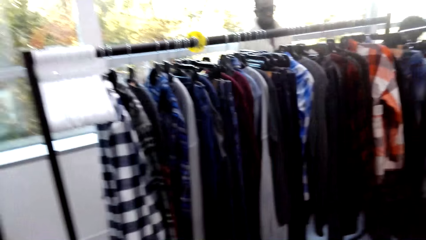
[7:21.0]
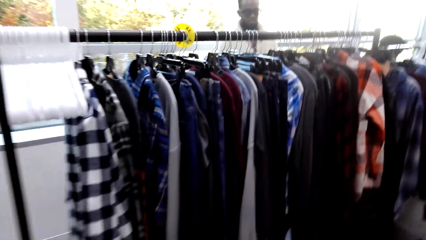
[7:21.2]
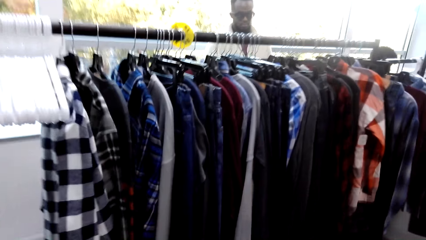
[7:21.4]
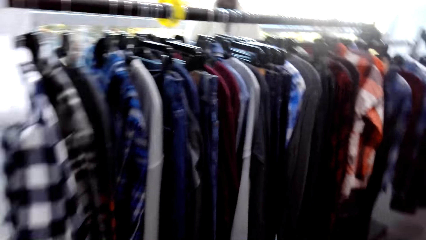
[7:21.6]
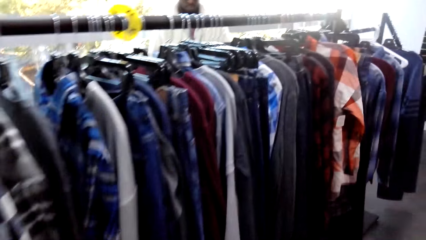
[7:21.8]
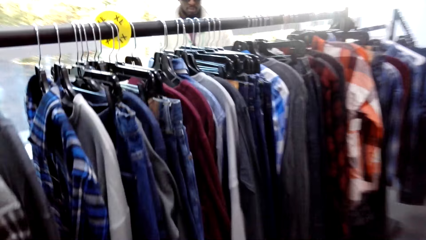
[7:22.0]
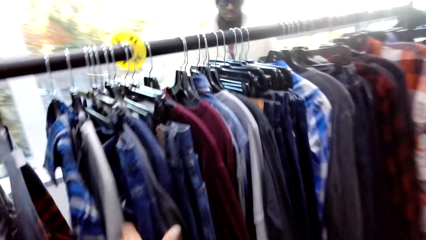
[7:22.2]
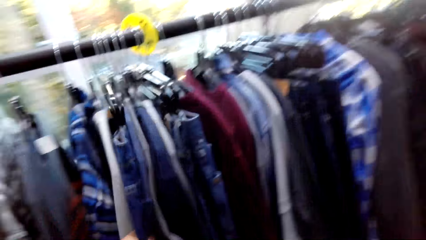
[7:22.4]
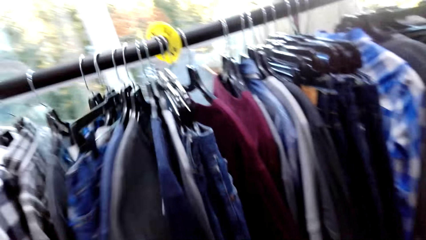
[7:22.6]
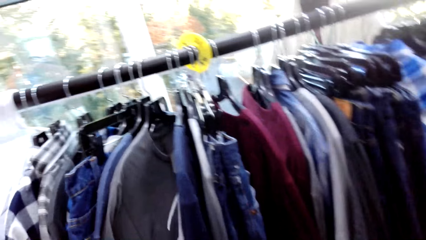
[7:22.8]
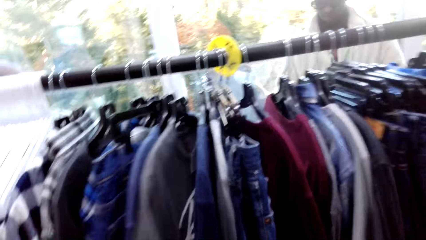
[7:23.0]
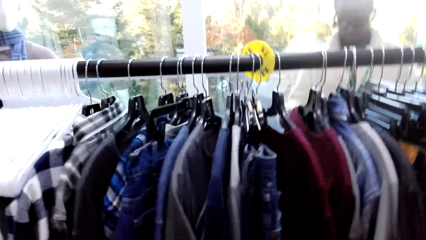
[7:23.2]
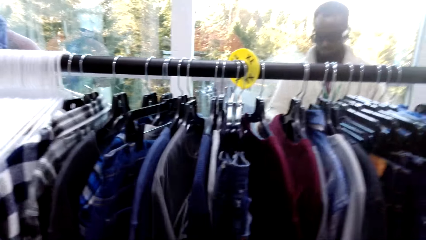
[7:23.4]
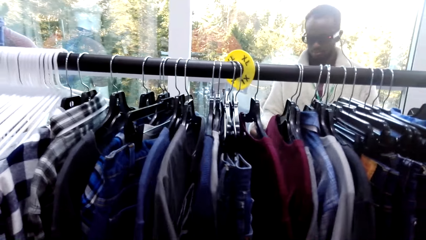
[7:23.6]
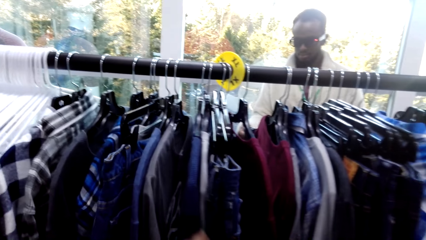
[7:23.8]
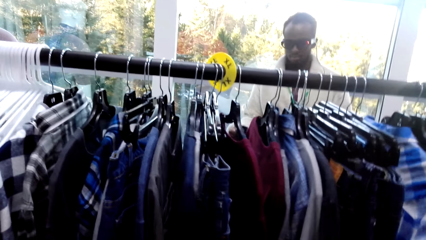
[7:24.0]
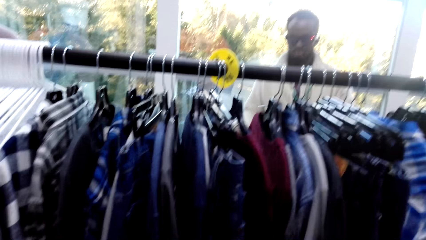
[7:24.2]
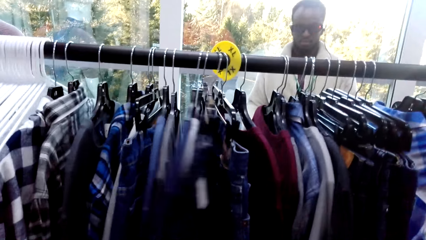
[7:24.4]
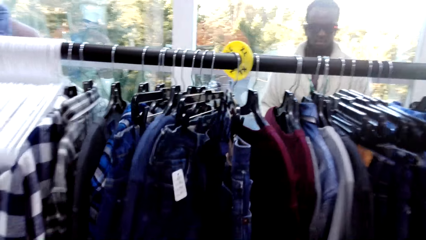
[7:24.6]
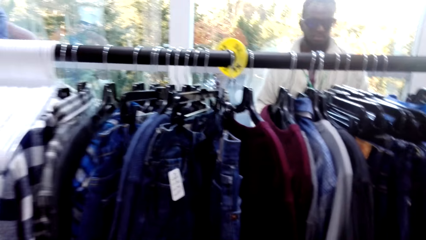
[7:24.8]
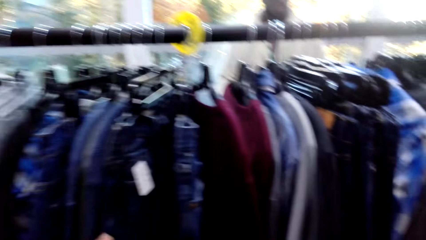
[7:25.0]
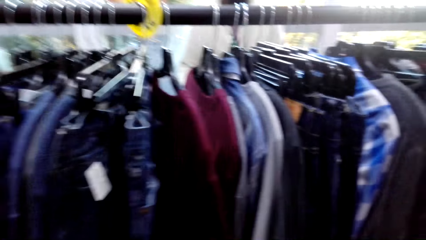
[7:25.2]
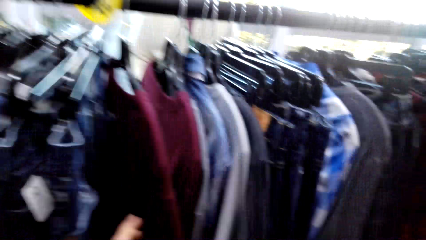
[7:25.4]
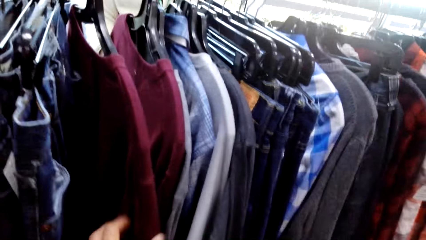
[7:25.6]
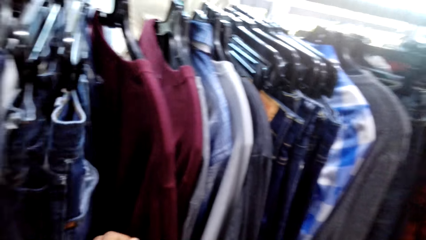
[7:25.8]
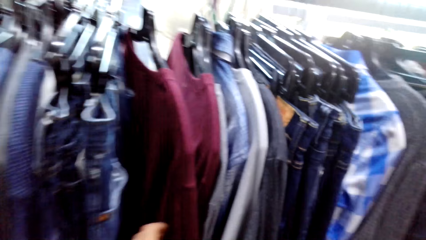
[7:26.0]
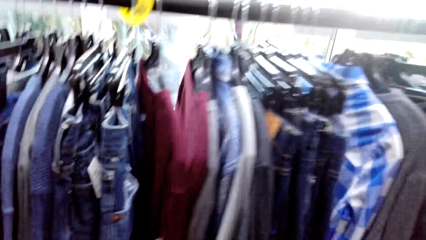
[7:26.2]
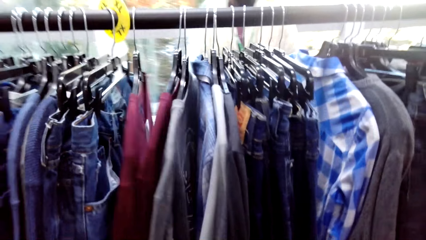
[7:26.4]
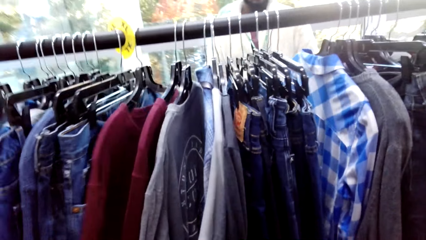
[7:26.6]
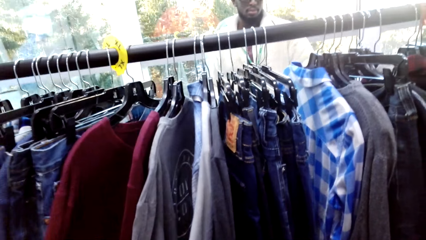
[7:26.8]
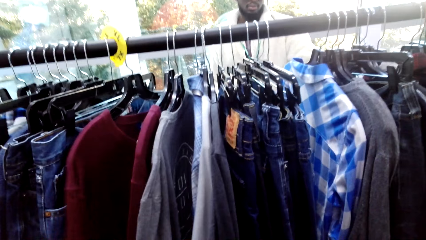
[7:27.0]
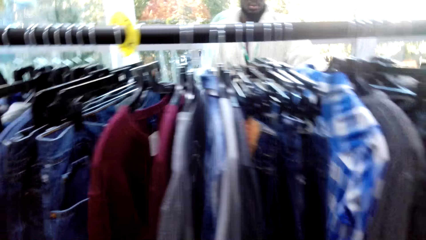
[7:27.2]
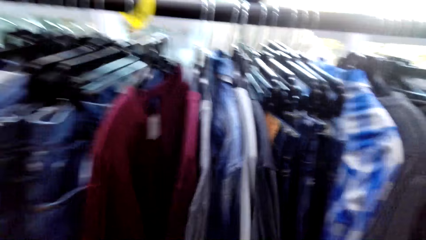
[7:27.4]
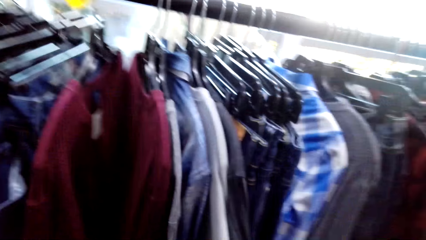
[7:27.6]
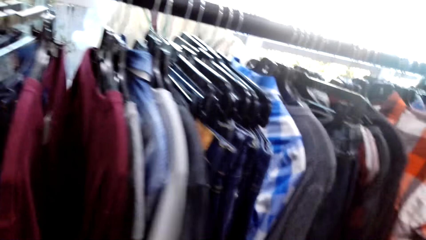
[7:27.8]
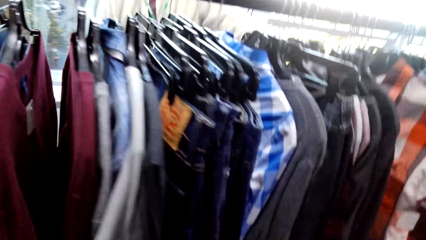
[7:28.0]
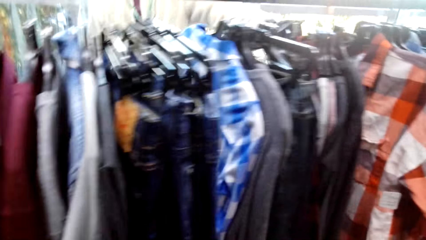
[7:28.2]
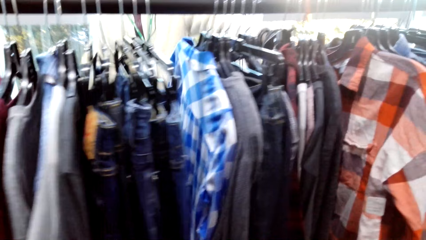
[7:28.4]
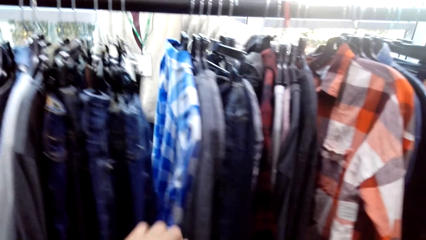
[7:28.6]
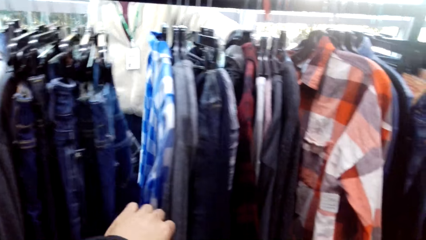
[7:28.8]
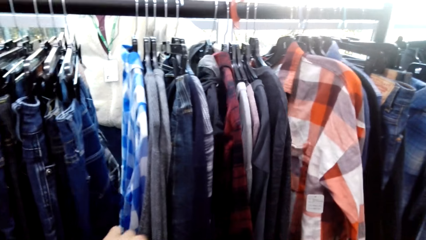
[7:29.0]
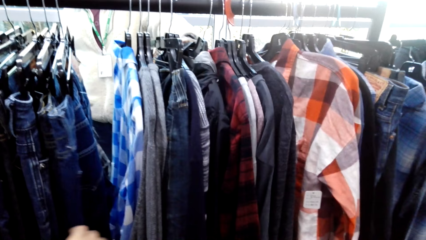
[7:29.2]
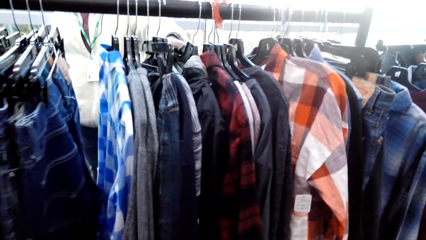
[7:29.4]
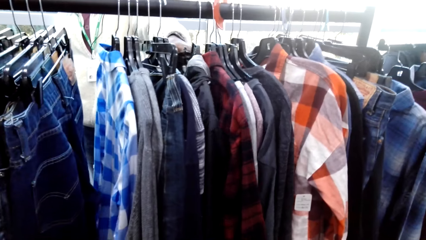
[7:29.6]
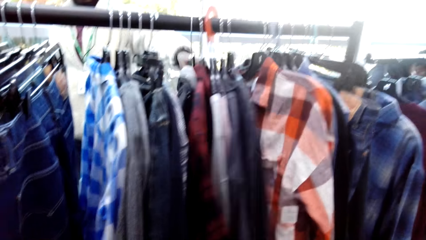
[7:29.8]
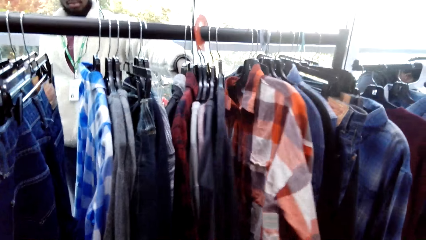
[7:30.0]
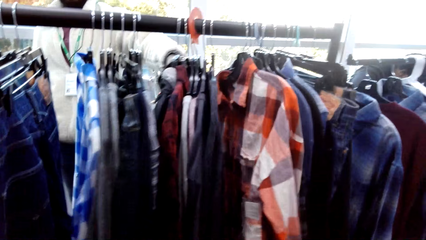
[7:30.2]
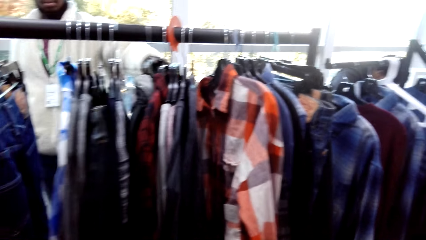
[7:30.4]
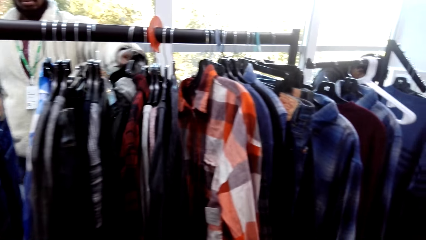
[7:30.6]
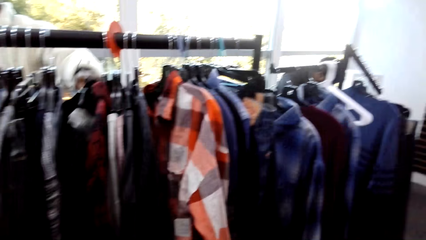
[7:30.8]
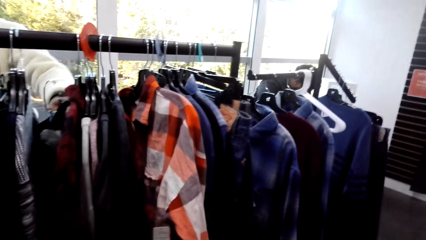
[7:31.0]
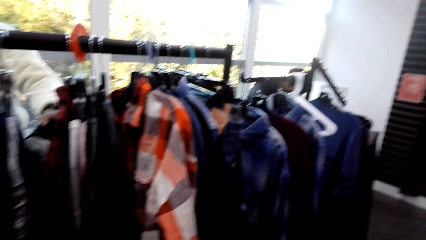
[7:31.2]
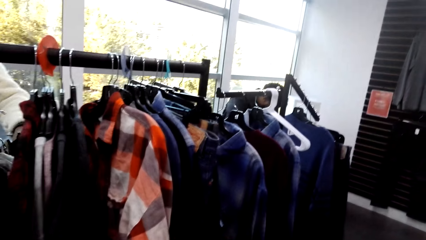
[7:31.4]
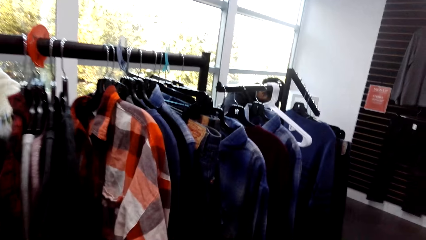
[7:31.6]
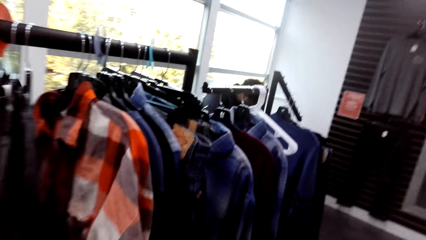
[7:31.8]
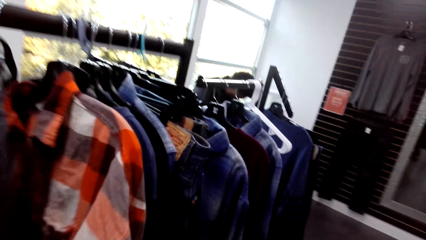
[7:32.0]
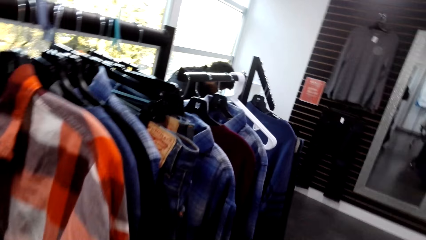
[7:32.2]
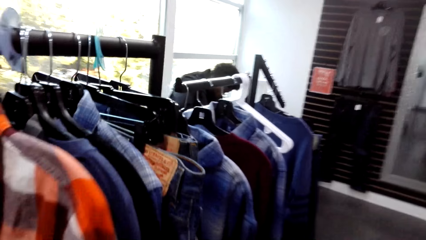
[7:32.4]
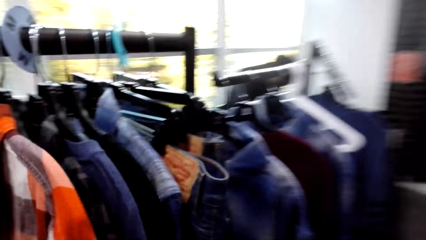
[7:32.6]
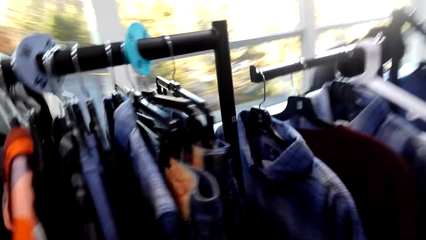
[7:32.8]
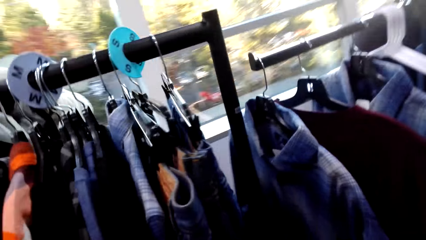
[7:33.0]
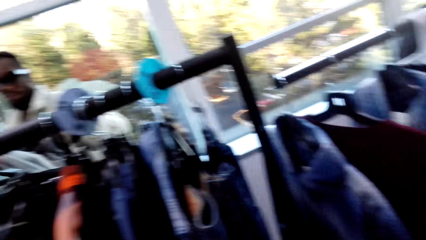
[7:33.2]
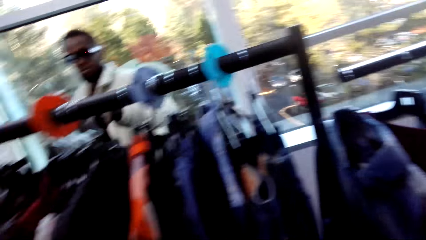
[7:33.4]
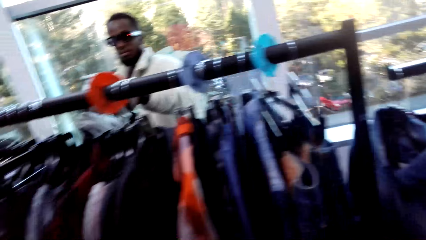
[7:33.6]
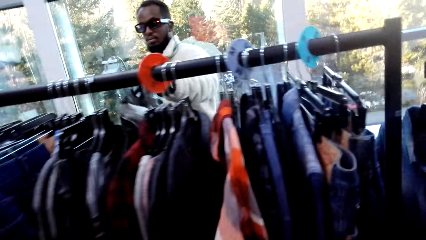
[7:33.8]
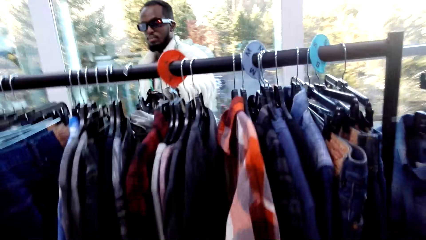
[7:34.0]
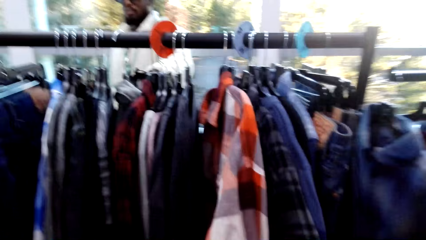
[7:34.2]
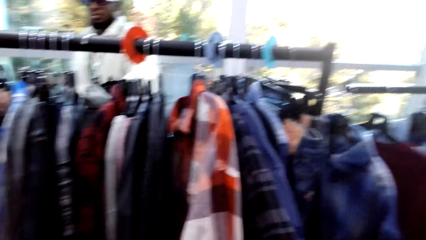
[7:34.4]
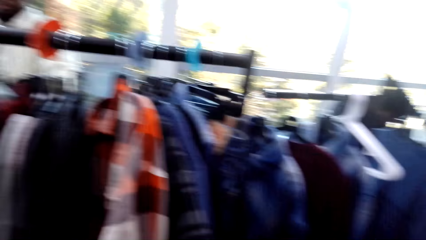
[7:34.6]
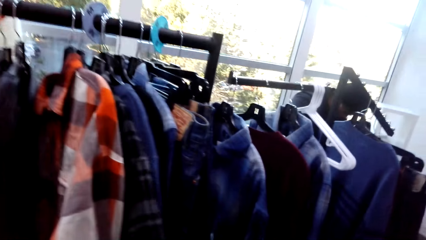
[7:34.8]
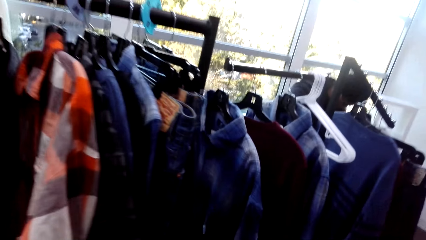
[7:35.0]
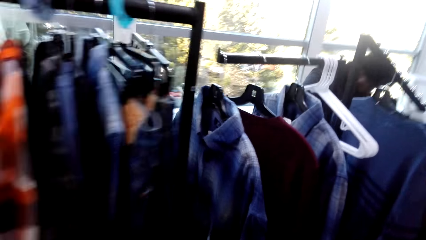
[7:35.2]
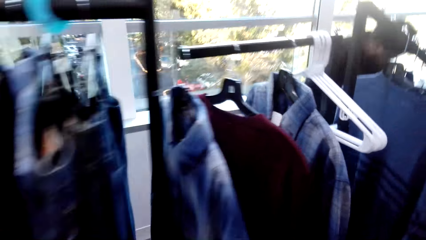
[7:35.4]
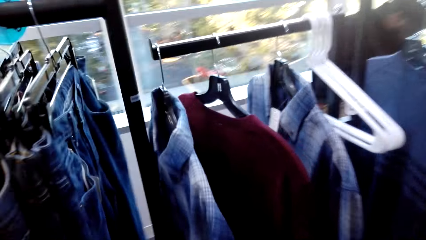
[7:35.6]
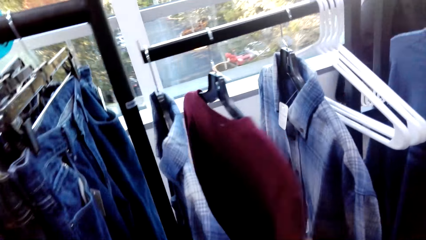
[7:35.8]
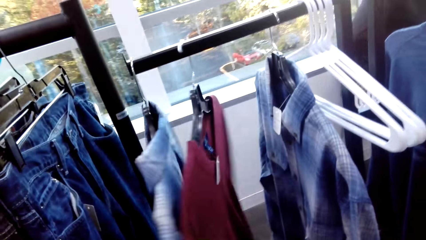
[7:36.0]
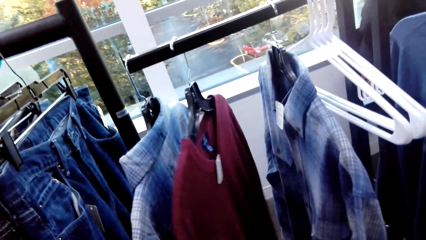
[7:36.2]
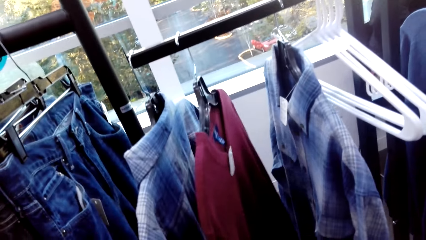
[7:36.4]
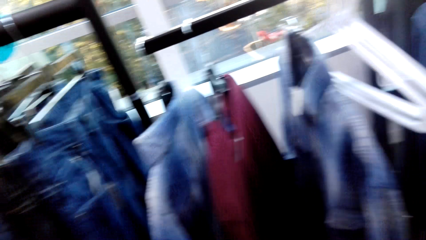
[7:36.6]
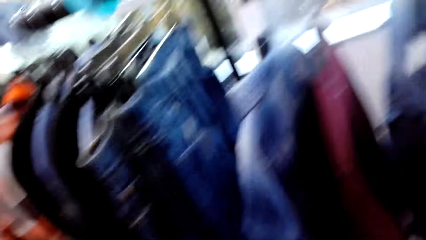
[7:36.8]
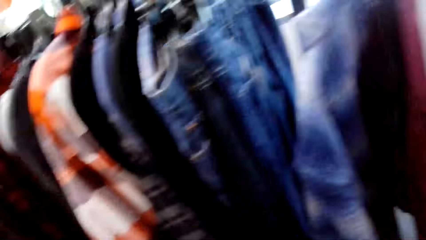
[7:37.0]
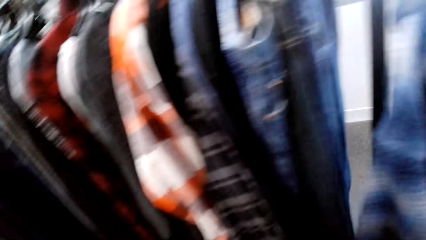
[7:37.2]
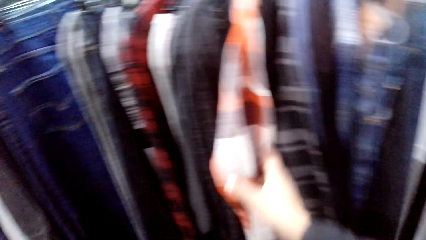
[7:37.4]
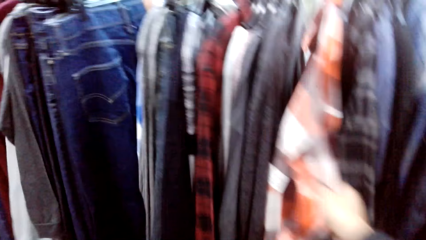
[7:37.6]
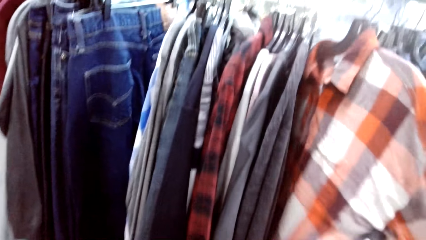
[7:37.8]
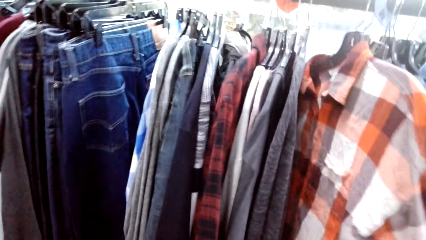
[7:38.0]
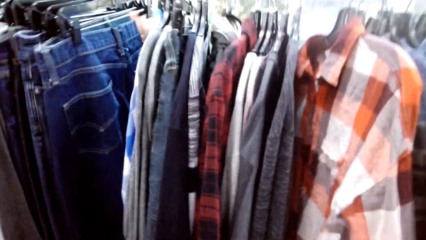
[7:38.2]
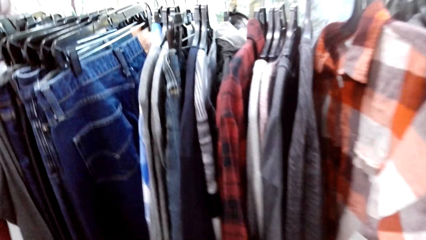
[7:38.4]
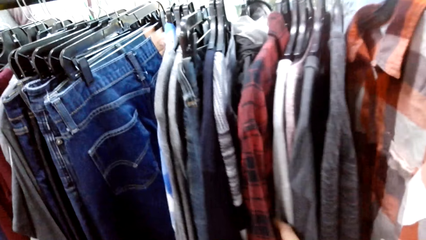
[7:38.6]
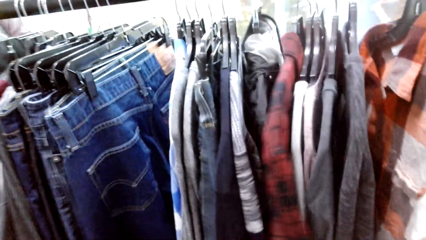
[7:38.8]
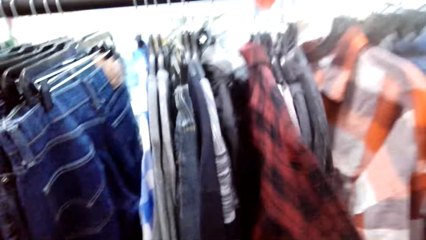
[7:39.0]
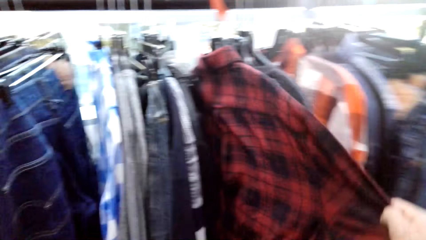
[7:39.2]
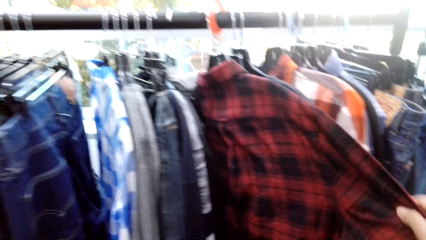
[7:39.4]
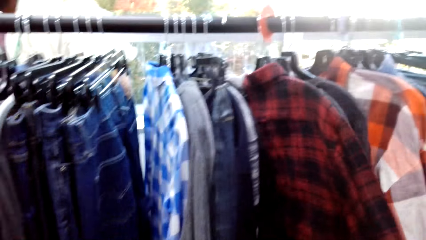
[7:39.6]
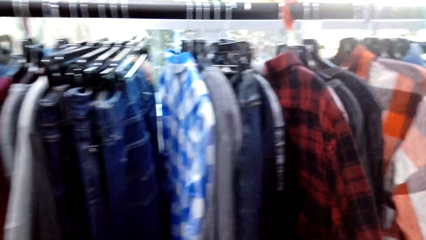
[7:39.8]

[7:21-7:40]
The camera wearer holds a cloth on the rack. They do something. A person holds a cloth on the rack. The camera wearer holds the cloth on the rack.
